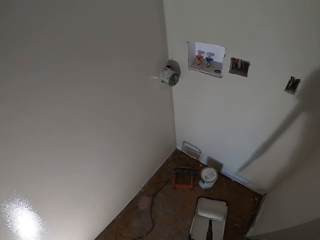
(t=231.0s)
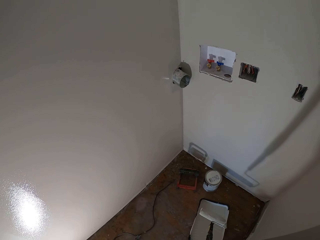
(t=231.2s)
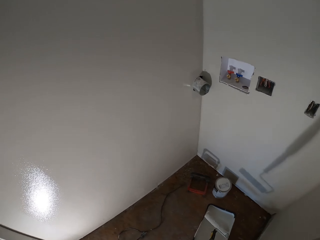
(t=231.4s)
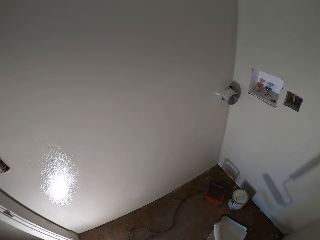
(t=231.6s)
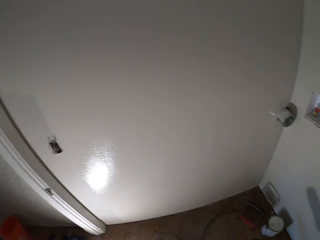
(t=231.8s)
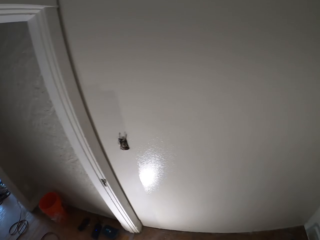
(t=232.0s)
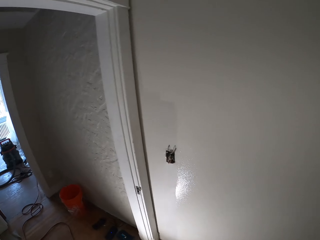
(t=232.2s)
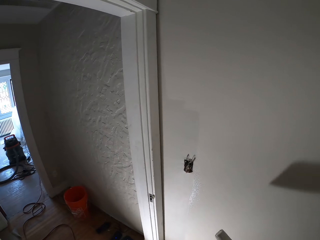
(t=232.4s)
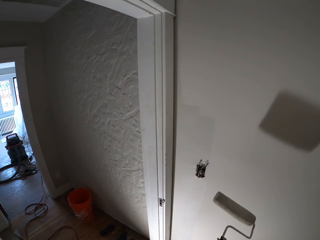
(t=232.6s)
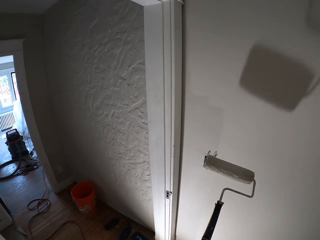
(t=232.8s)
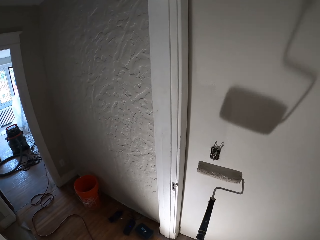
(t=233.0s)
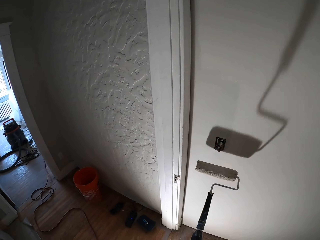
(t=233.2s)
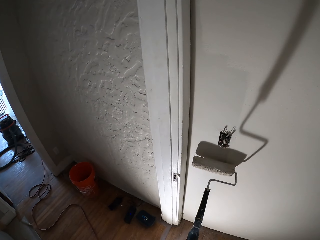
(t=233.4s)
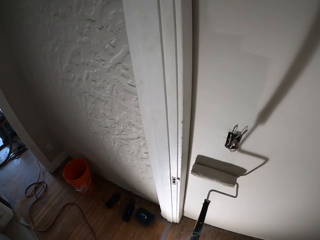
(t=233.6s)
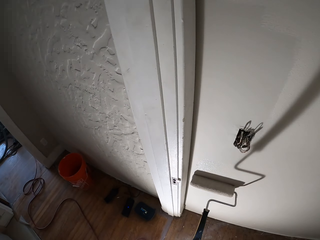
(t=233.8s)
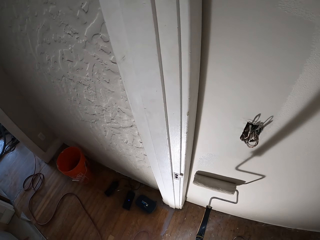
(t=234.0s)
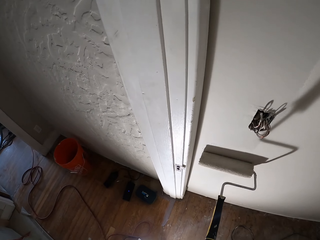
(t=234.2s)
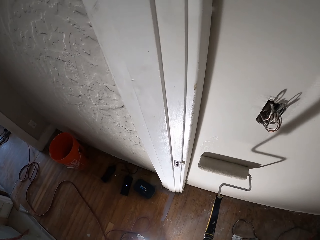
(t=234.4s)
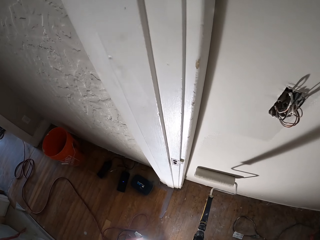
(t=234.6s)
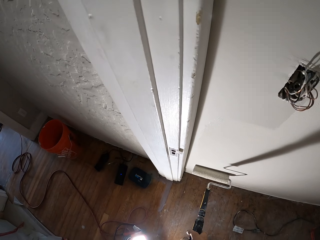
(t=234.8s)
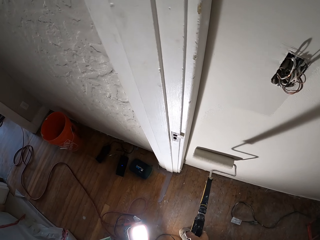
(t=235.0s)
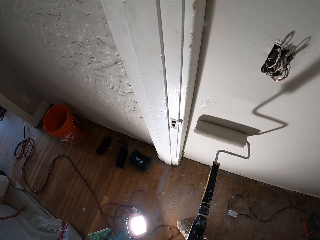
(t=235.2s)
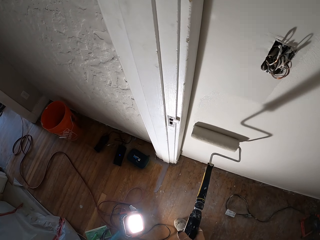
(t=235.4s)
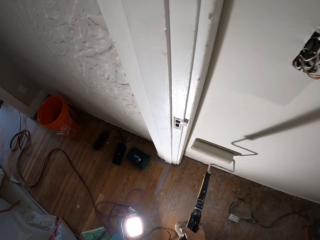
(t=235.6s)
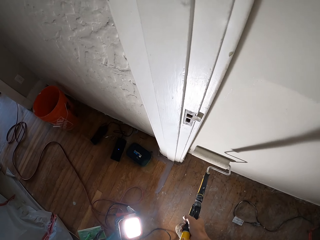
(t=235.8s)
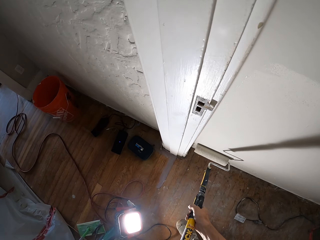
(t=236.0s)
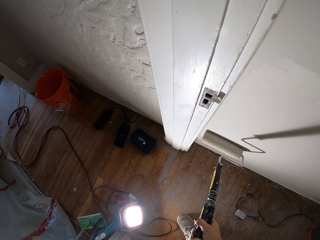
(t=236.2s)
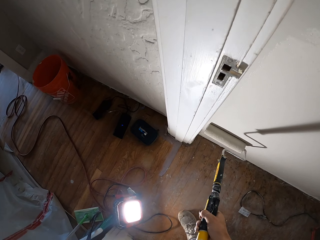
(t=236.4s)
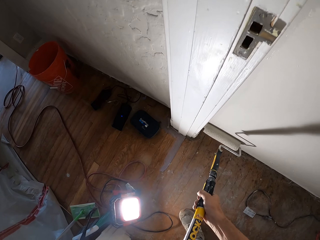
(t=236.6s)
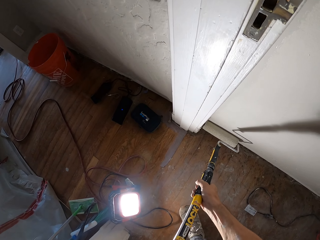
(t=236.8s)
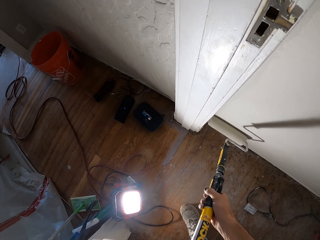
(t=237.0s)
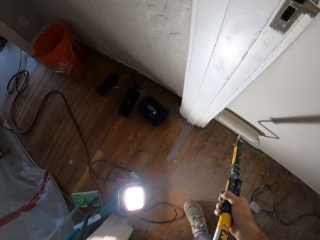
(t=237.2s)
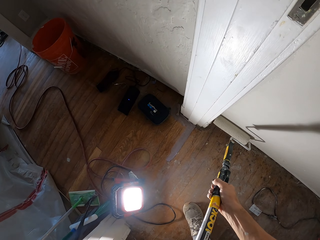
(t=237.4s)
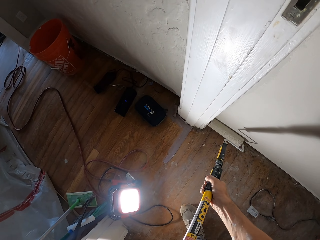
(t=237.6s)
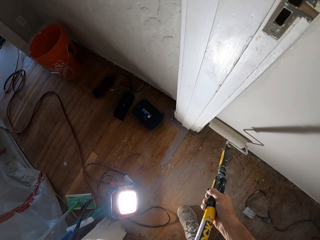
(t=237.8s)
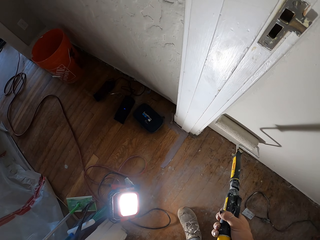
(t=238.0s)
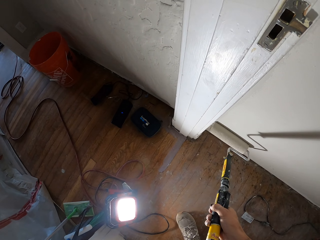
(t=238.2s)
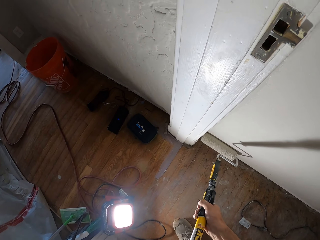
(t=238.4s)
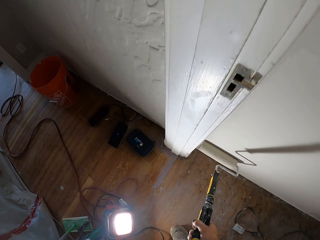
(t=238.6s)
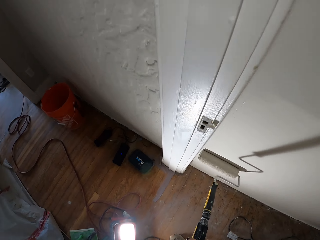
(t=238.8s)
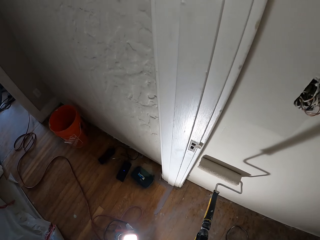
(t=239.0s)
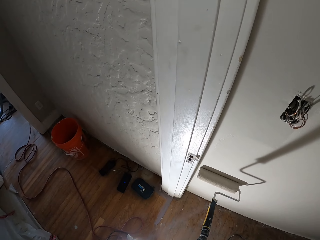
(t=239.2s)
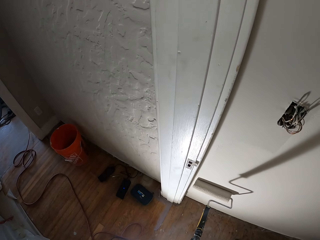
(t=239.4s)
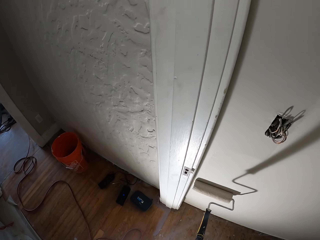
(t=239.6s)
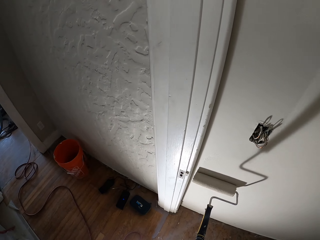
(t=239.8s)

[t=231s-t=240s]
The camera wearer applies paint on a wall with a roller brush.

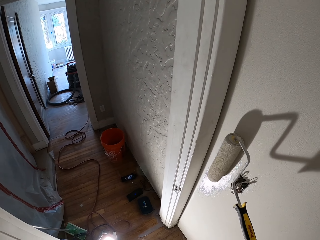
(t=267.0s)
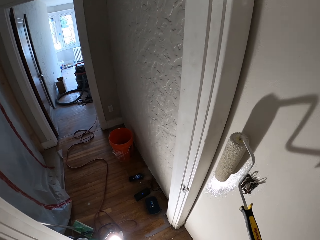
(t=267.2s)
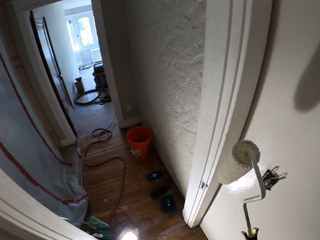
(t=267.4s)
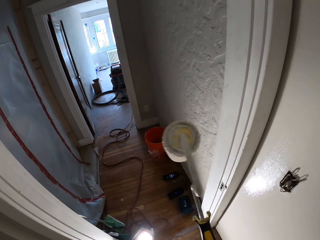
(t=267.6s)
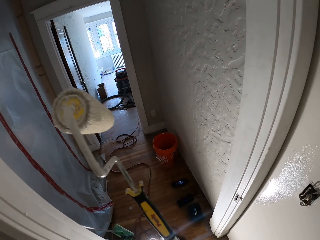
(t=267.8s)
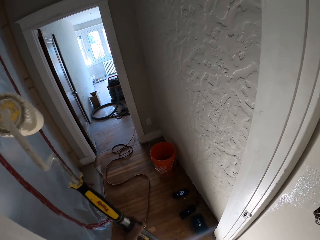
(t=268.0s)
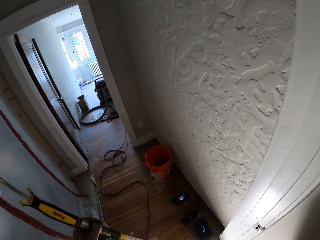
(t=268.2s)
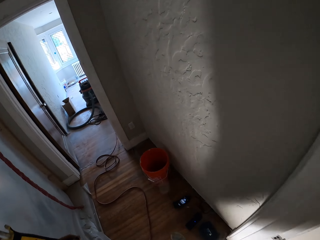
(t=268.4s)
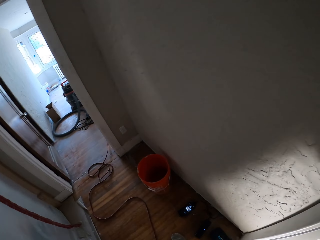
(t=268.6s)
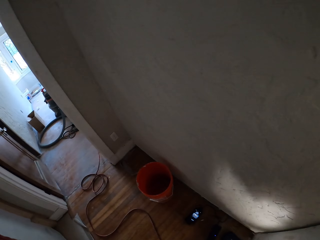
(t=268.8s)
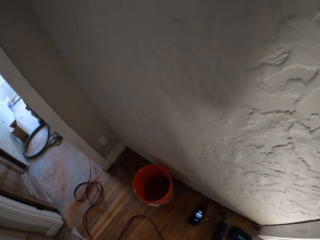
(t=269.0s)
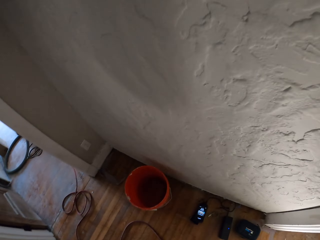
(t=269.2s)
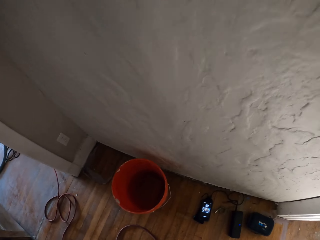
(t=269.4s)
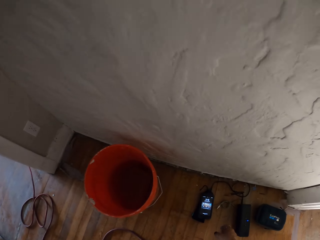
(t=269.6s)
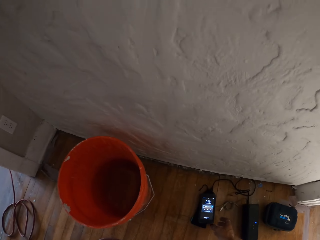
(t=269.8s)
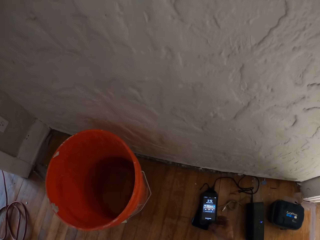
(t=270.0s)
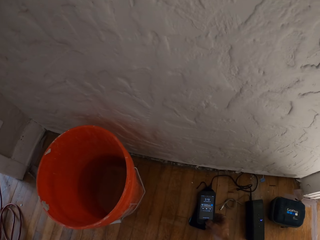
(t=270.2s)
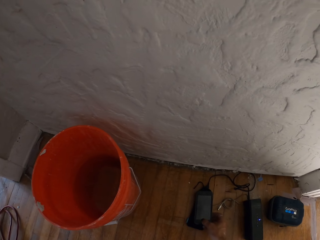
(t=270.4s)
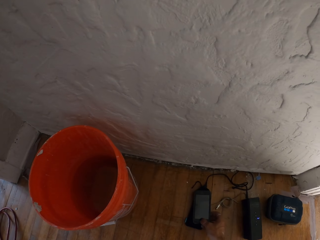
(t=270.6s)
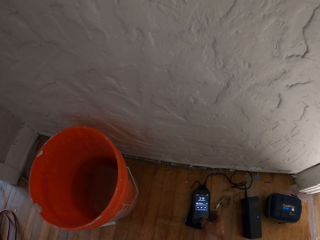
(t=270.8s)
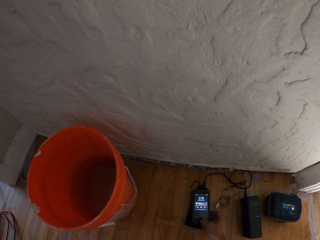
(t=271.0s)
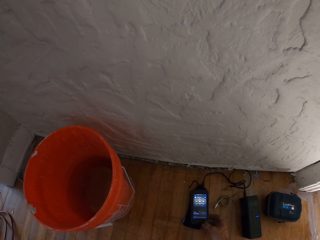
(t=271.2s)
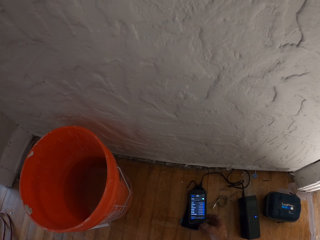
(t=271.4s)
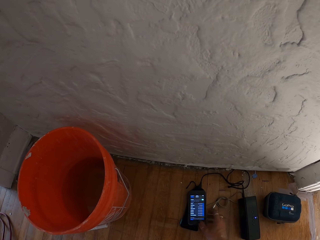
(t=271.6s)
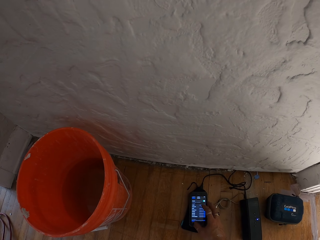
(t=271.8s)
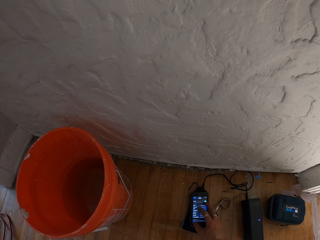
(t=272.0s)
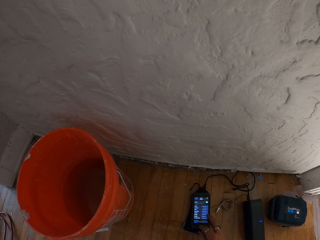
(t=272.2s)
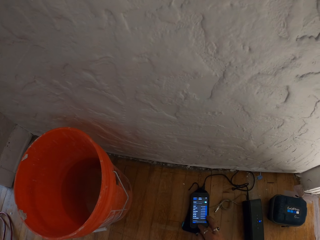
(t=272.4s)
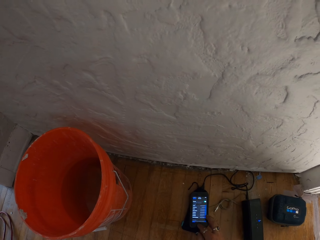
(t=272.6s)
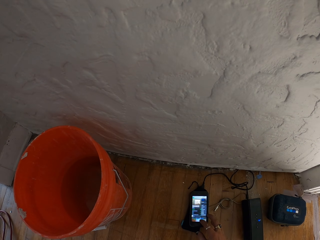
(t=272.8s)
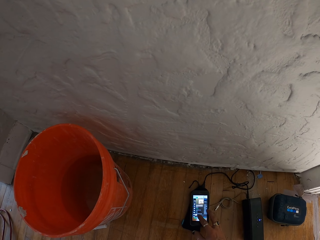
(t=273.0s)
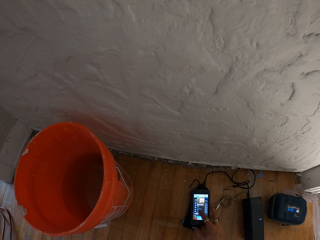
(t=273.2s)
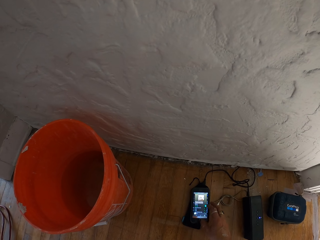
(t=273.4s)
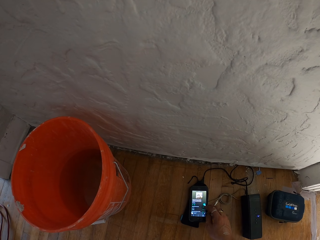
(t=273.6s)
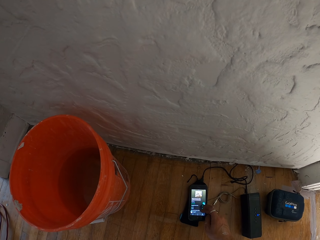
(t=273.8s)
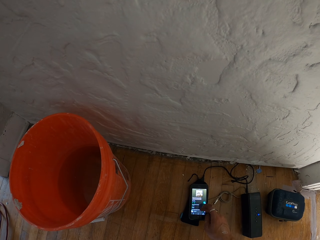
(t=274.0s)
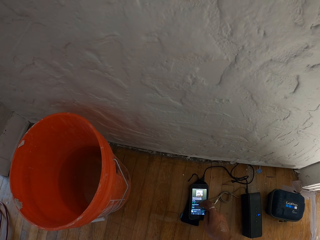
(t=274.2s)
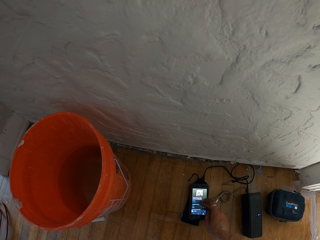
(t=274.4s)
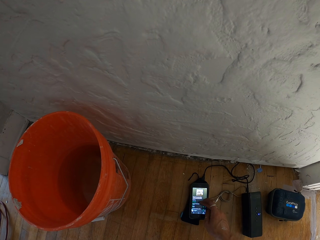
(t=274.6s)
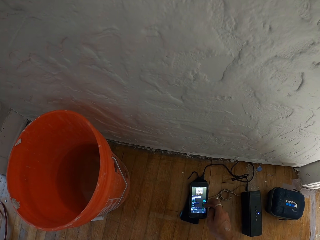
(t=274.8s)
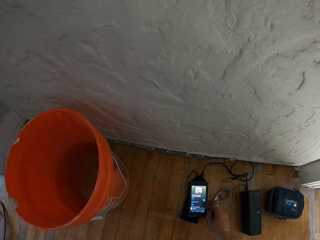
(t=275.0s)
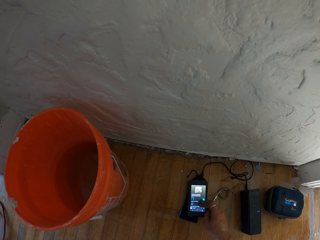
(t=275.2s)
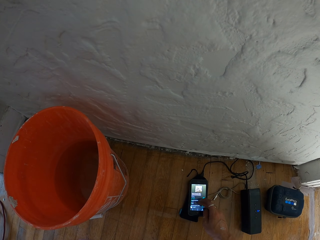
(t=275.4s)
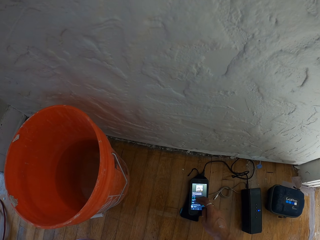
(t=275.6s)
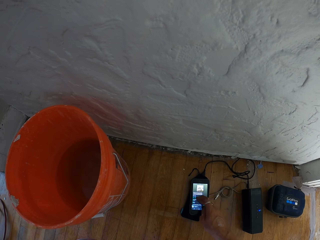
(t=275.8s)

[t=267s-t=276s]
The camera wearer walks around the room. They operate a phone on the floor.

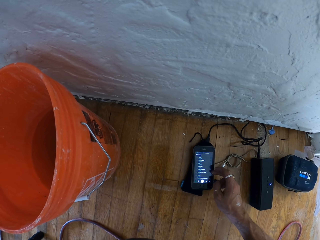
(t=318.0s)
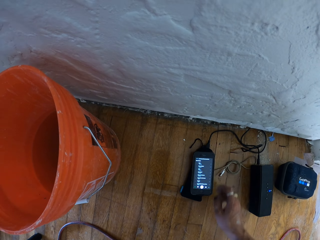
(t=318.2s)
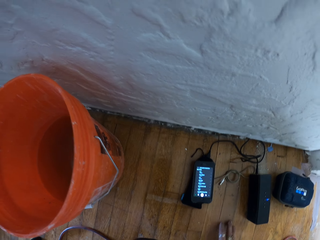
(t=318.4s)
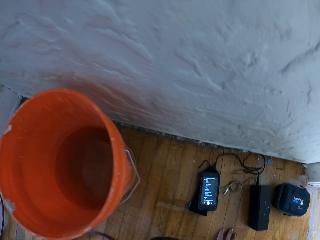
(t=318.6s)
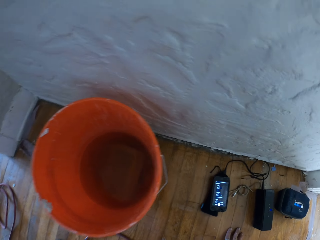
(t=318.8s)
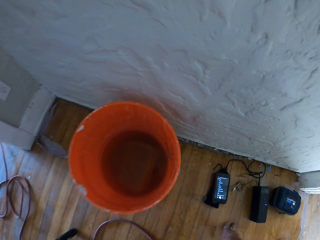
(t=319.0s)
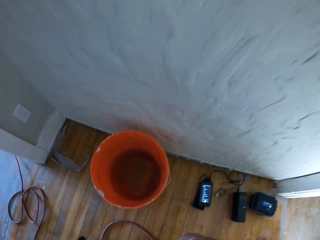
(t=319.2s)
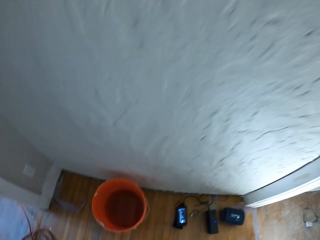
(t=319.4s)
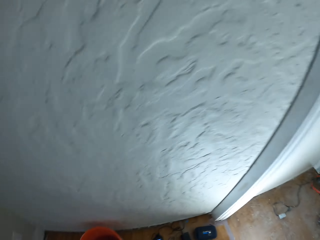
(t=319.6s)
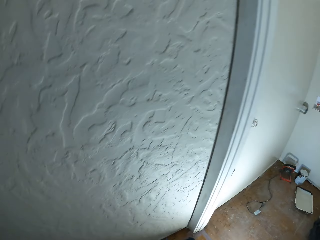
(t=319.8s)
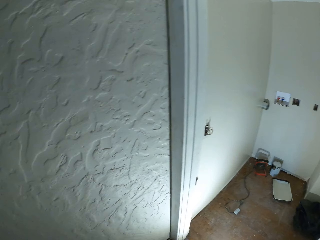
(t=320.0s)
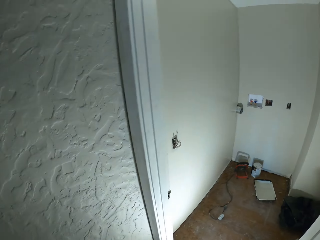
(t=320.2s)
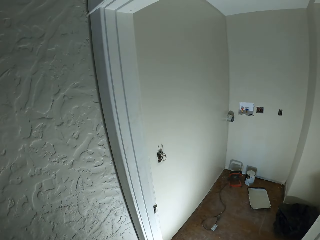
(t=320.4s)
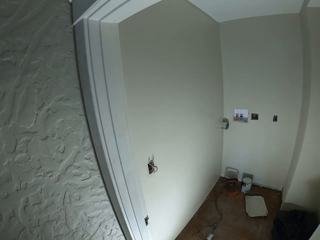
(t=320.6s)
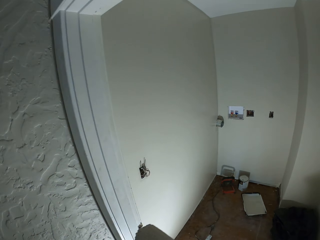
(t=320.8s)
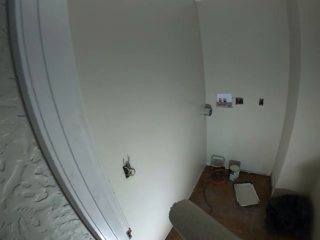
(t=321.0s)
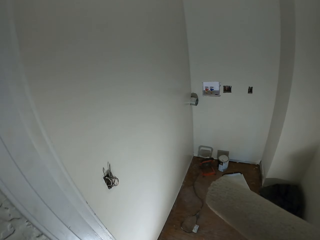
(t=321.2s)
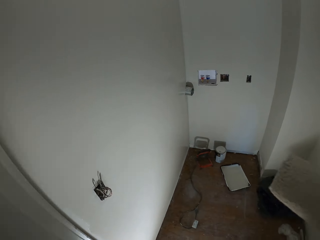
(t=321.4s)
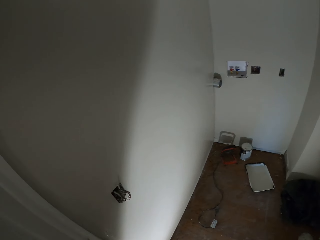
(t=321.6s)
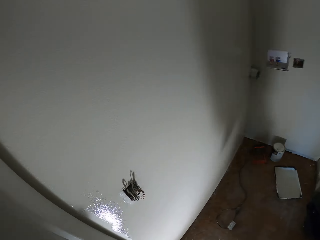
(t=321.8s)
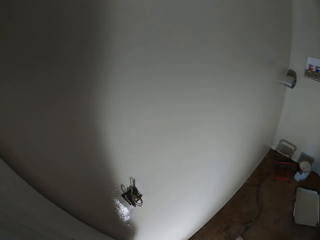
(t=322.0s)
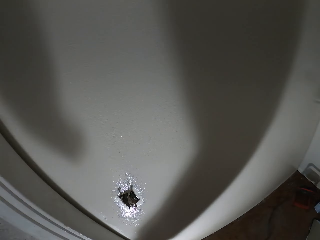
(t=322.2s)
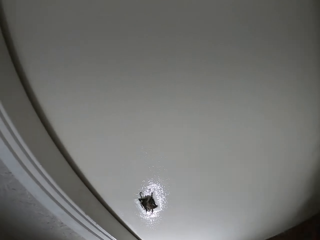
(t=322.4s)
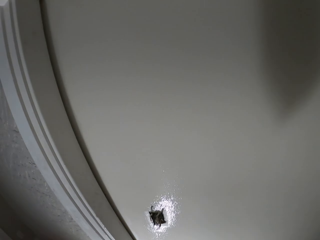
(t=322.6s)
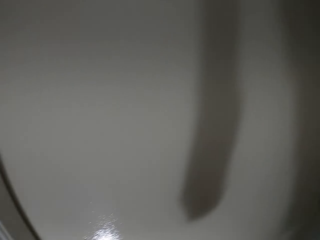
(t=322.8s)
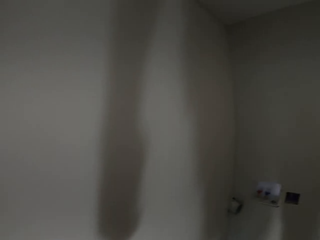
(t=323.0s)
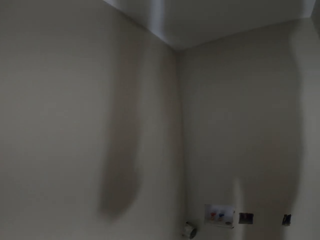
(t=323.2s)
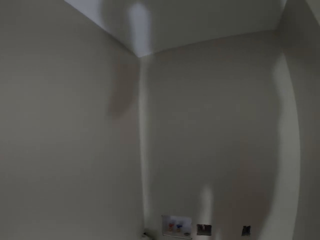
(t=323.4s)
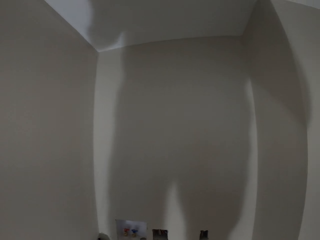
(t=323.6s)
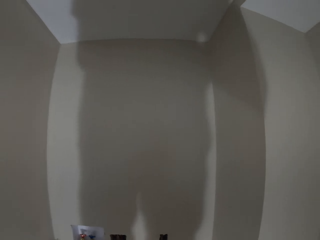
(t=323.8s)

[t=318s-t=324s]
The camera wearer stands up. They walk around. They hold a roller brush.
